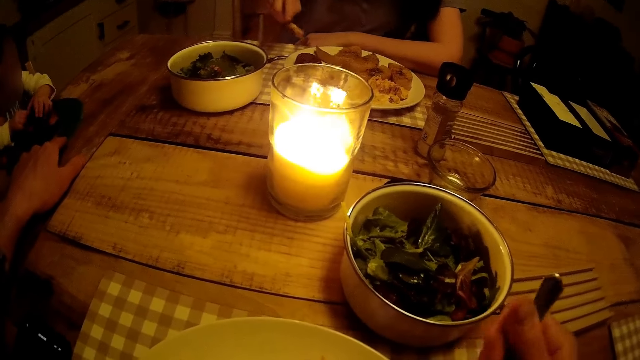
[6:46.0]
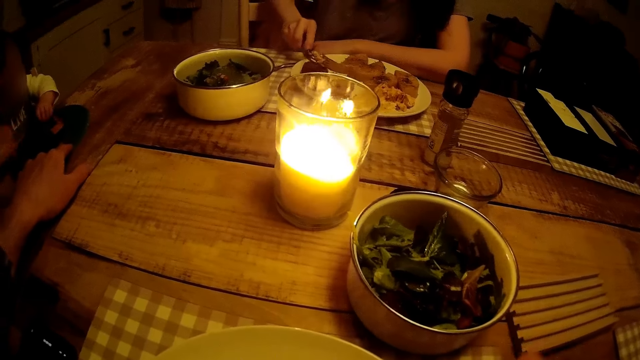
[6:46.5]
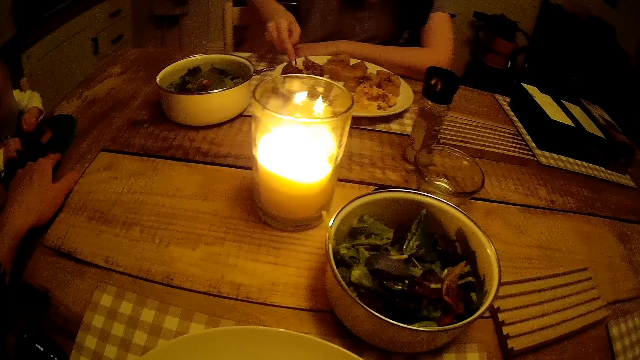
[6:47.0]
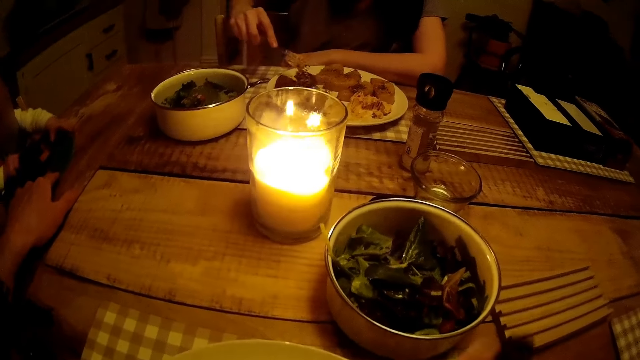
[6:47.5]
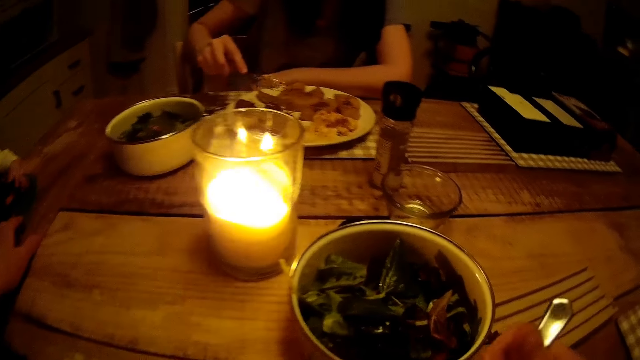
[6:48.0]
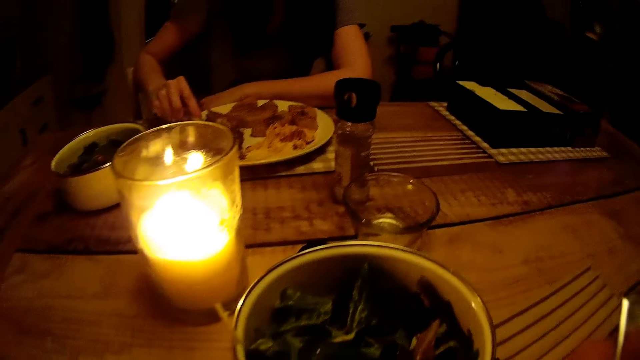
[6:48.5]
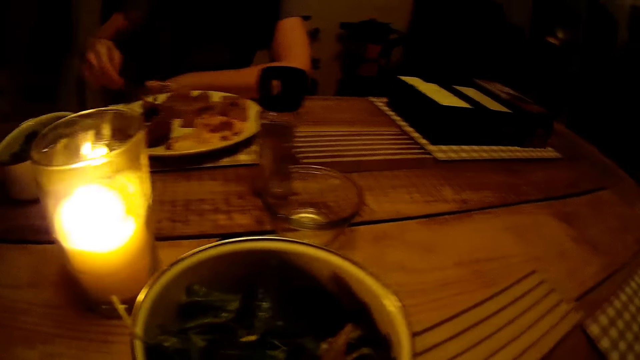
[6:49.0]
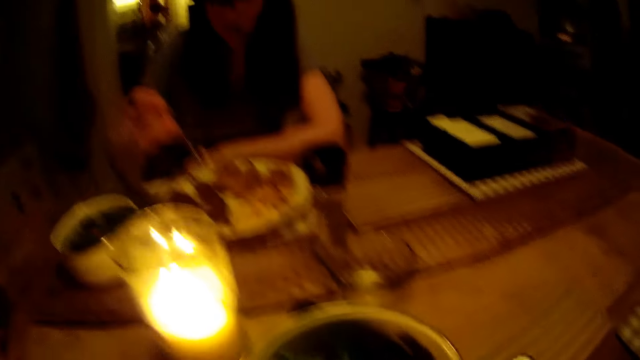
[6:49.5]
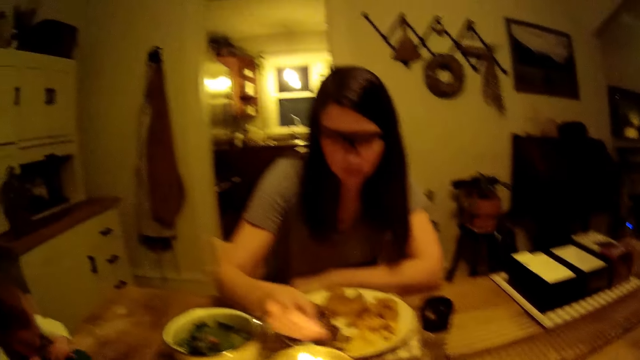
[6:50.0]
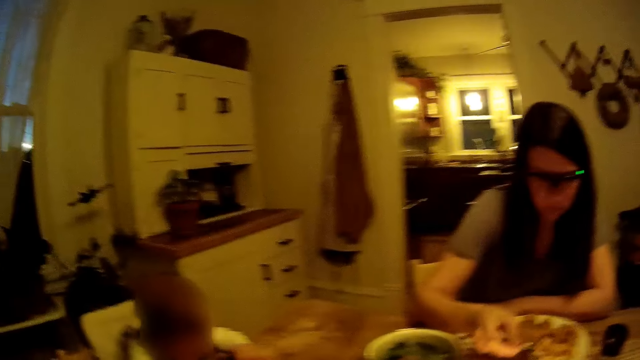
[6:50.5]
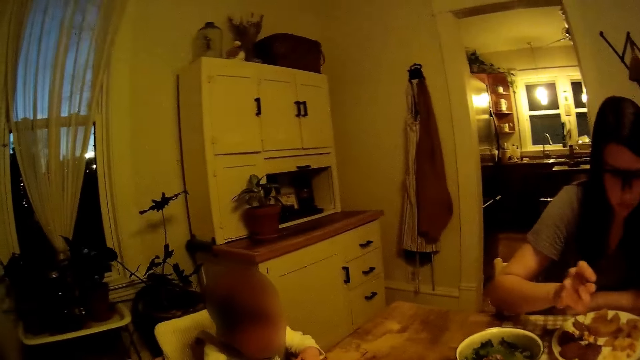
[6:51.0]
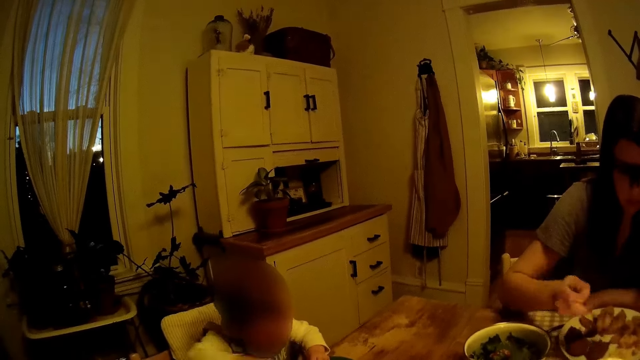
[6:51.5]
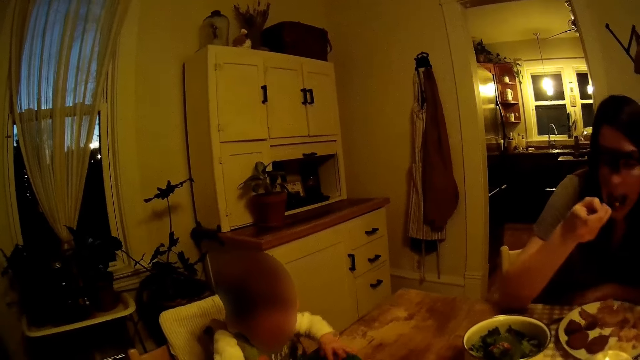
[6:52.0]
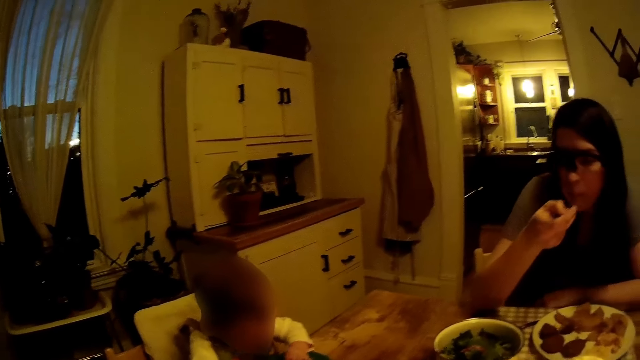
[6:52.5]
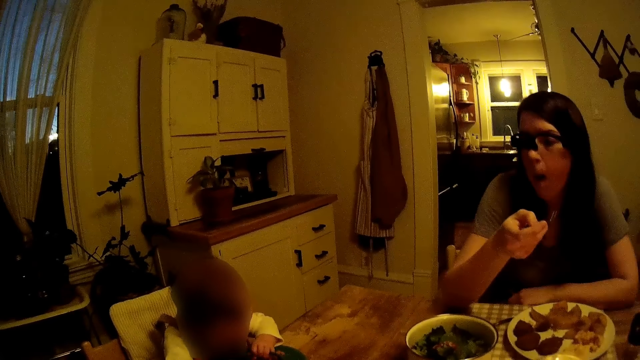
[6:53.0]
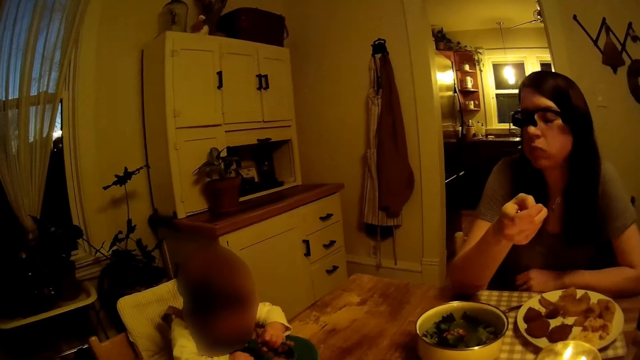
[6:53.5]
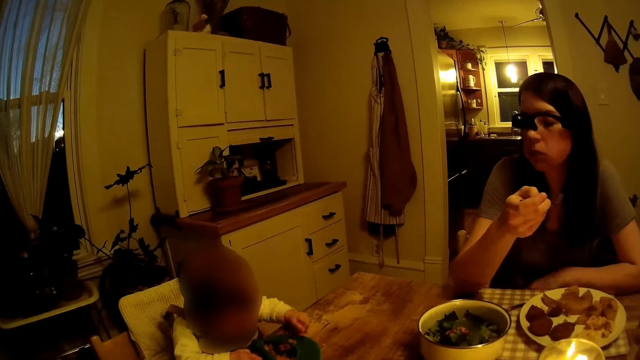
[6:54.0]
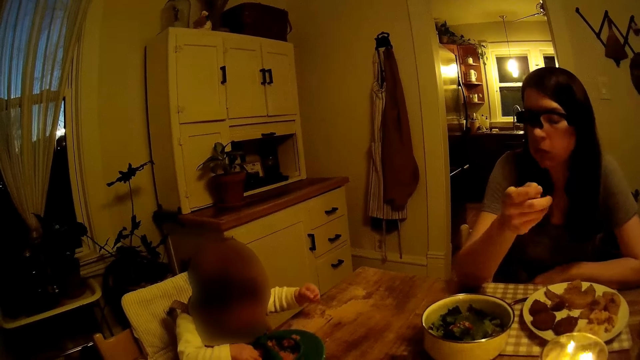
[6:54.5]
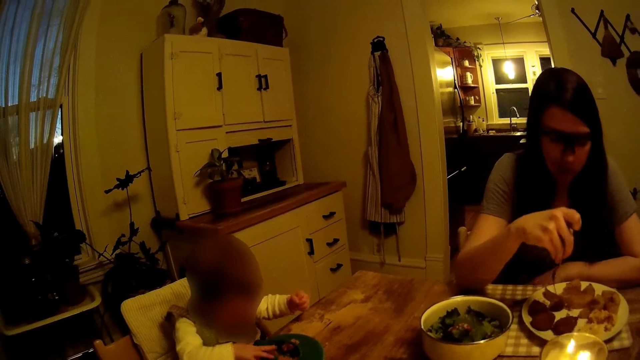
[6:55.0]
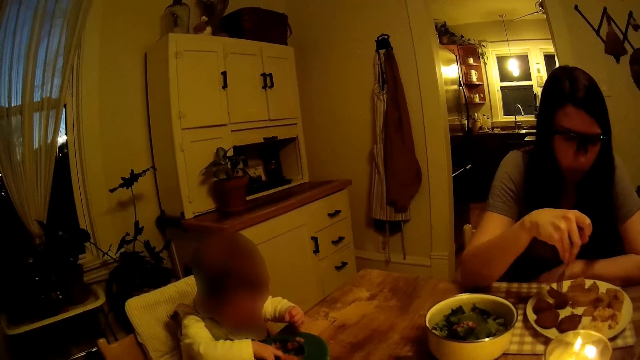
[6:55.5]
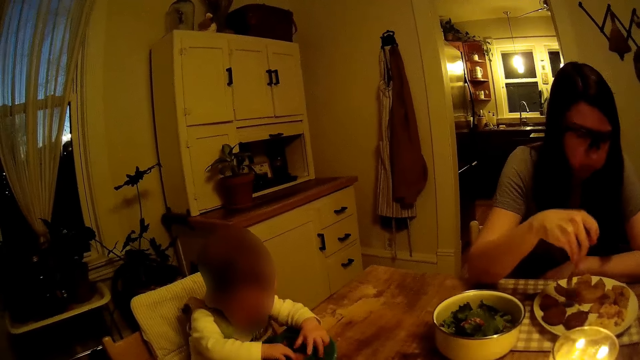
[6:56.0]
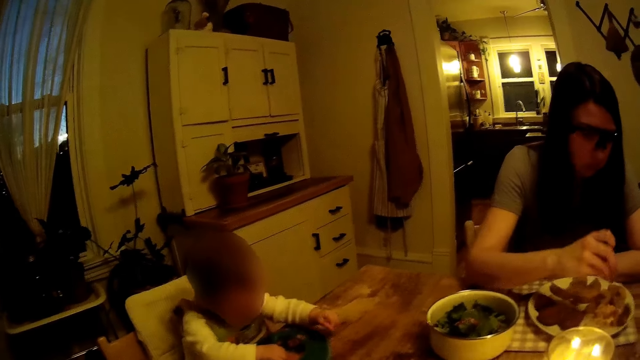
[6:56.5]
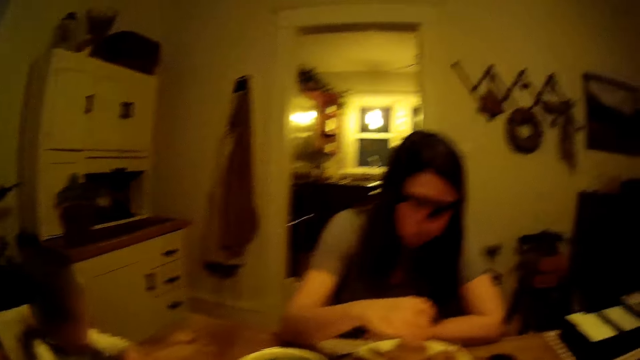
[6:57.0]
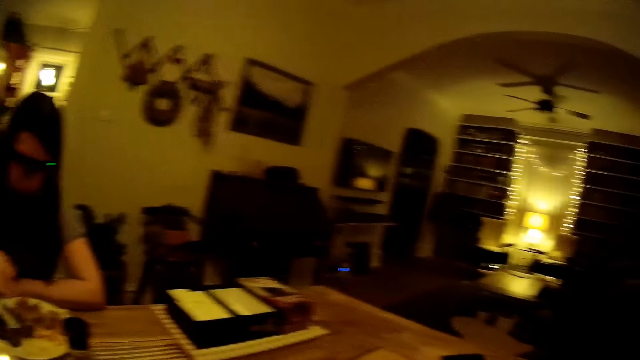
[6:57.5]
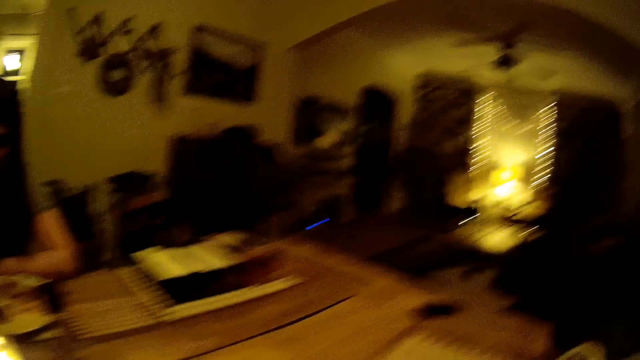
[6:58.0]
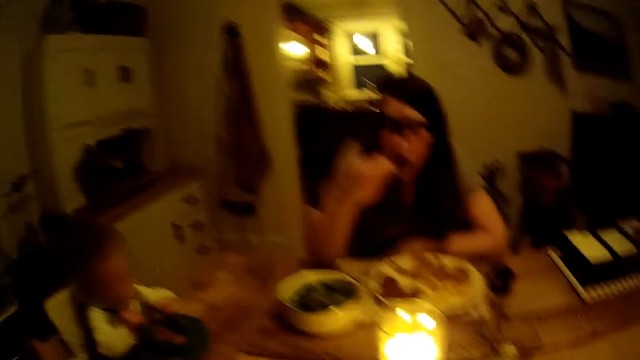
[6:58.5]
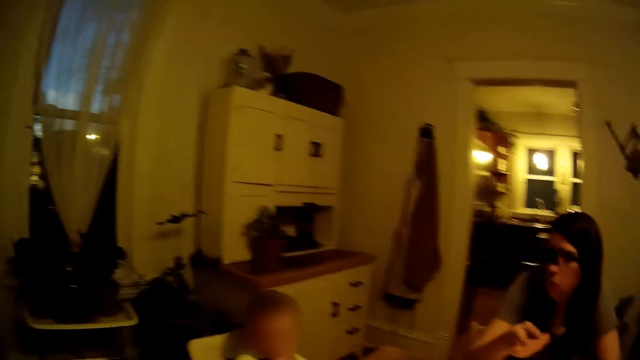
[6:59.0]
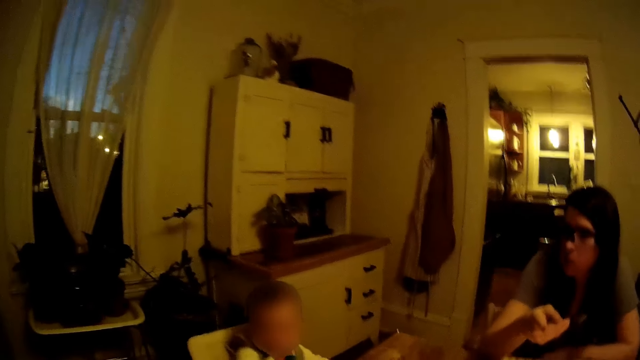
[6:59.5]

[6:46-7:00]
The woman slices a meal in the plate on the table with the fork in her right hand. The woman picks the meal from the plate on the table with the fork in her right hand. The camera wearer eats. They look around the room. The woman puts the meal in her mouth with the fork in her right hand. The woman picks the meal from the plate on the table with the fork in her right hand. The woman puts the meal in her mouth with the fork in her right hand.

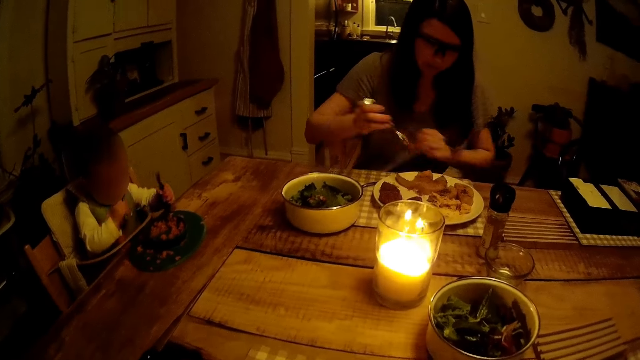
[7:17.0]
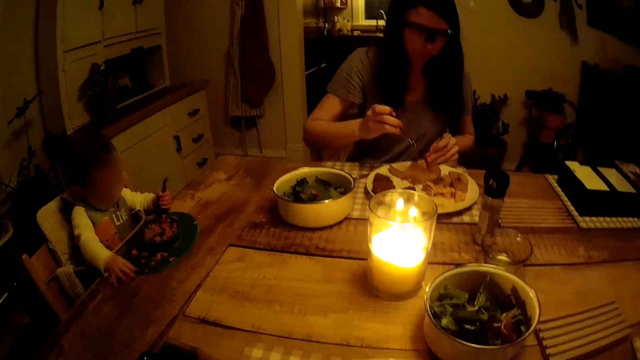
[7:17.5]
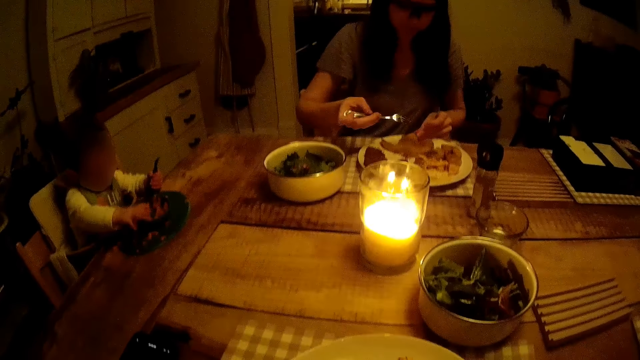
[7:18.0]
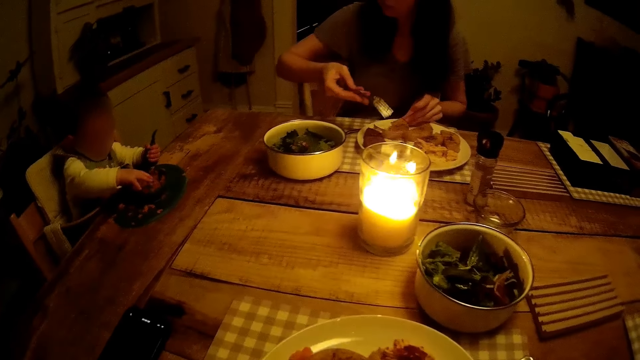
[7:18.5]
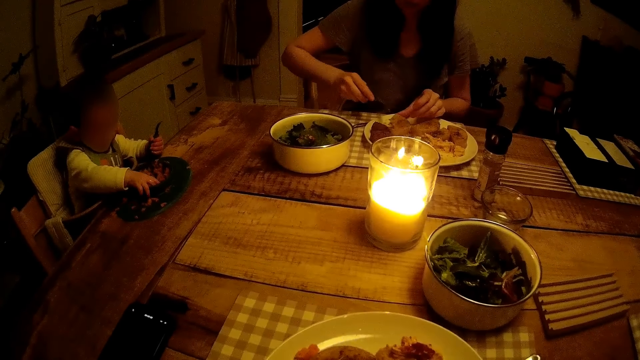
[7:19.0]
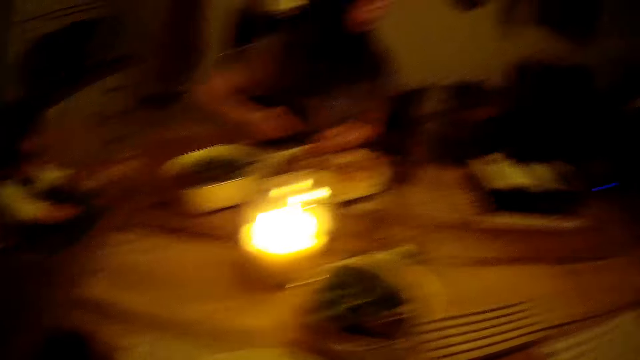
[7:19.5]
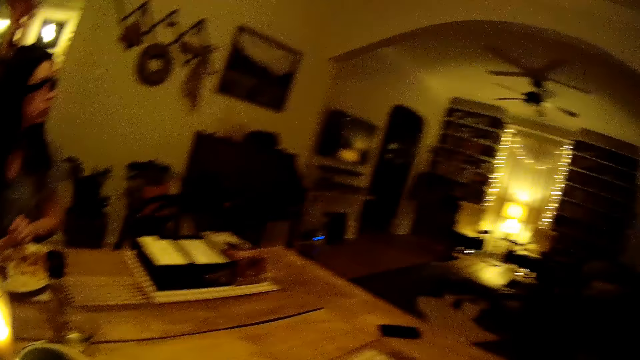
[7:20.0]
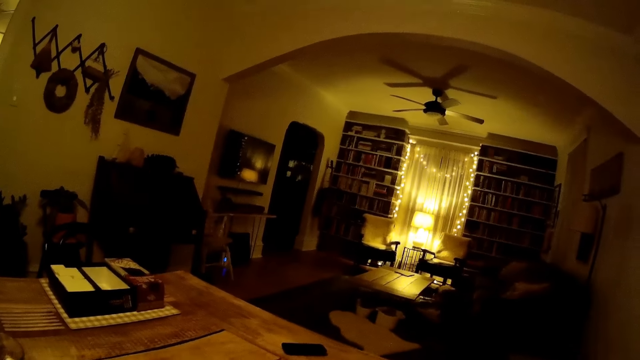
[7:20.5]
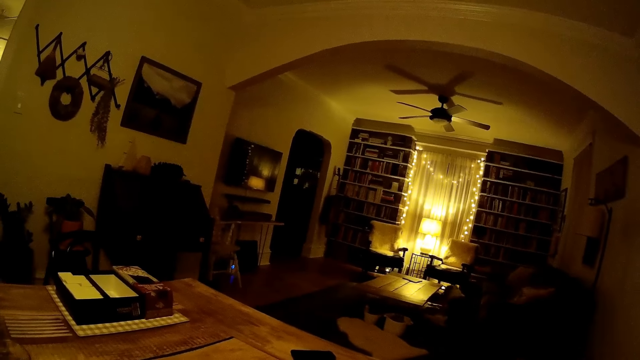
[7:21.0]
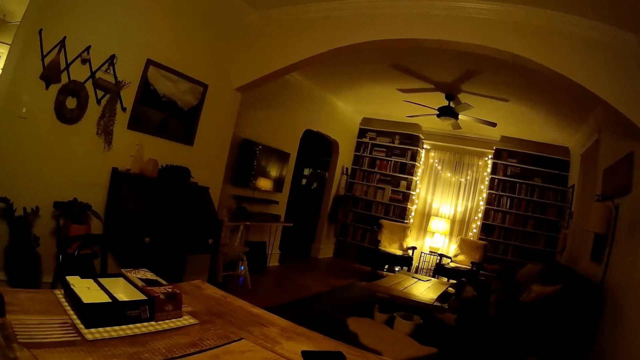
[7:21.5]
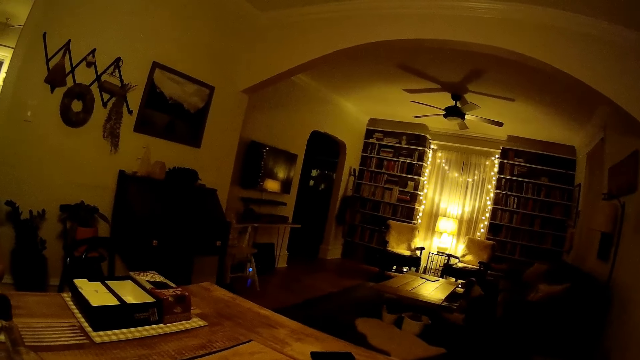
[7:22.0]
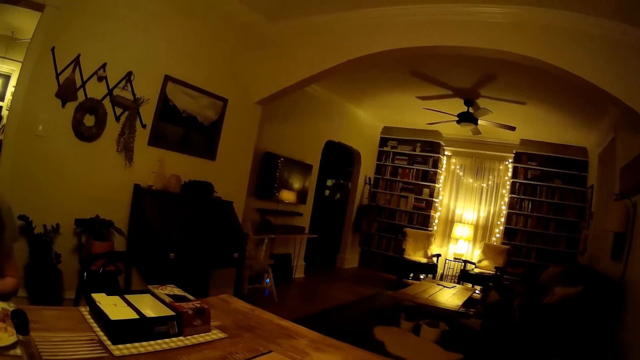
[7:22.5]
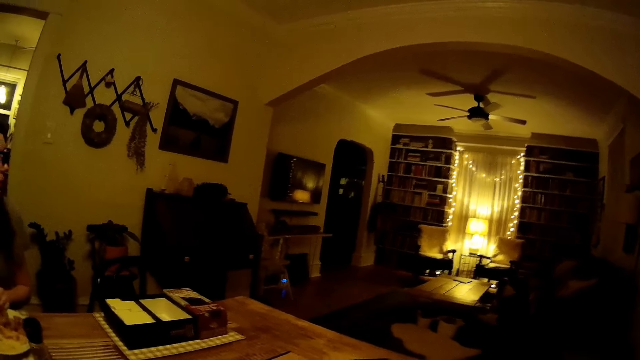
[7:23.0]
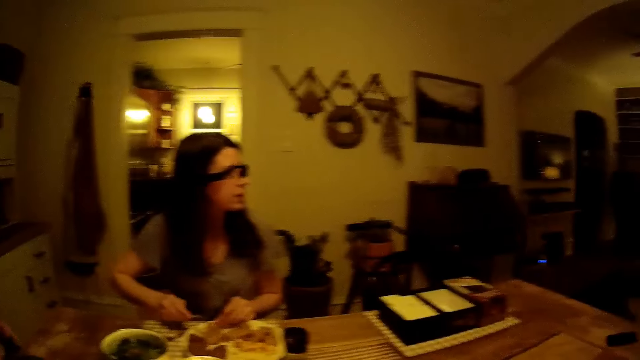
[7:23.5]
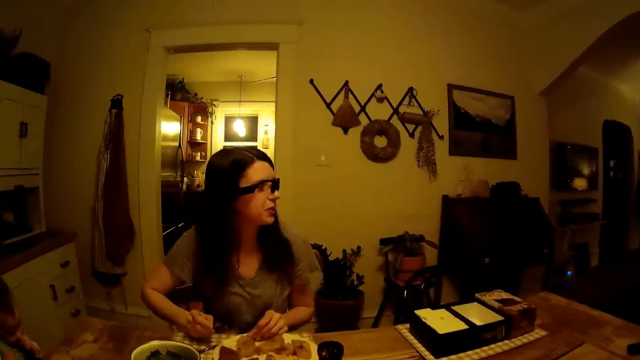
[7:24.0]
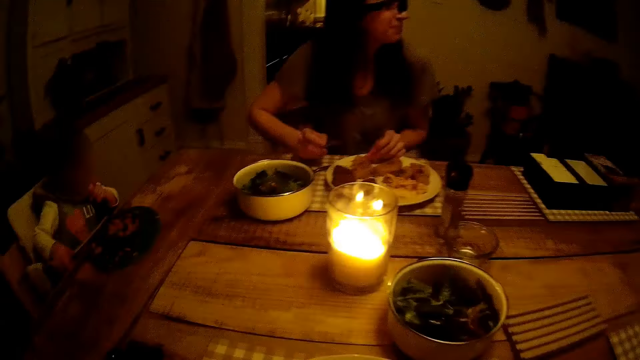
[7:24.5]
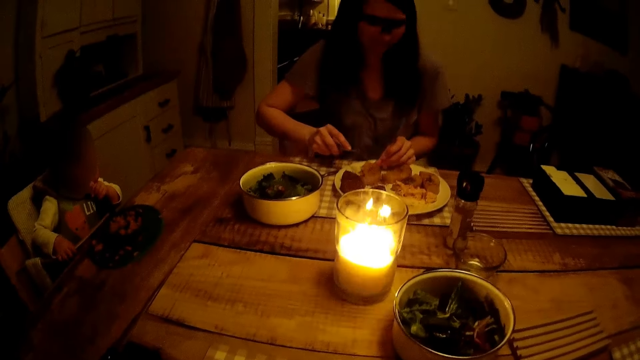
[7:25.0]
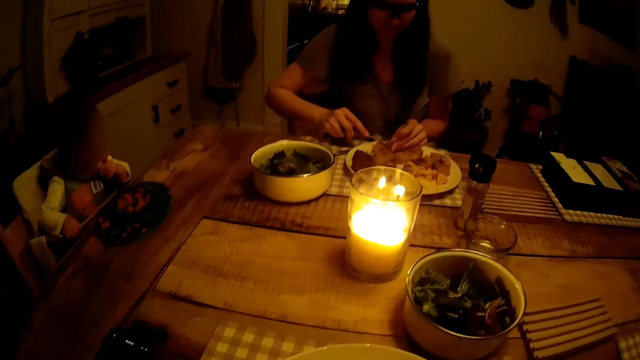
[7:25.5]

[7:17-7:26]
The woman moves a meal in the plate on the table with her left hand. A dog barks. The camera wearer interacts with the woman.
